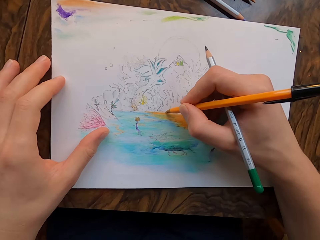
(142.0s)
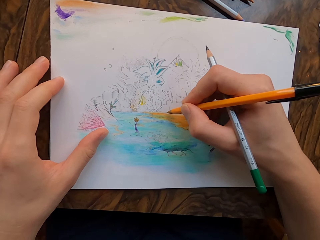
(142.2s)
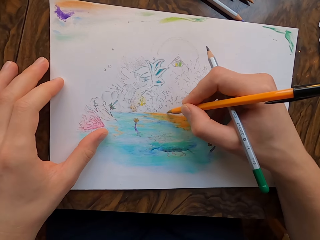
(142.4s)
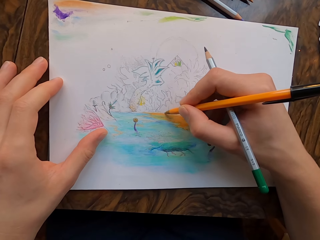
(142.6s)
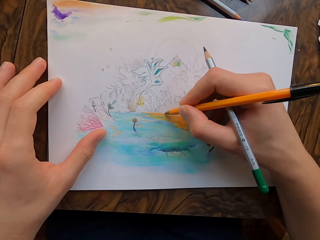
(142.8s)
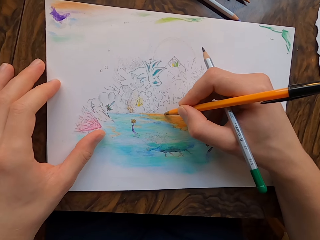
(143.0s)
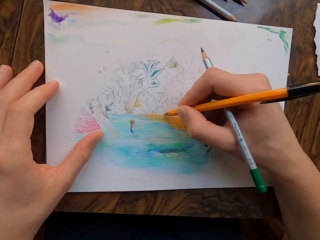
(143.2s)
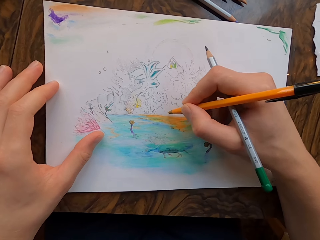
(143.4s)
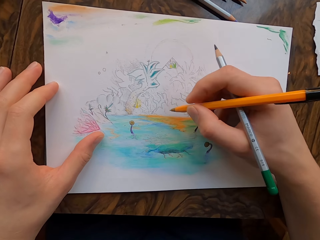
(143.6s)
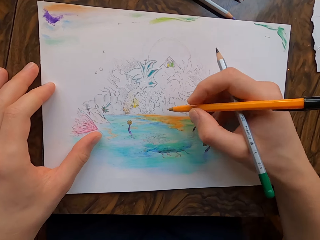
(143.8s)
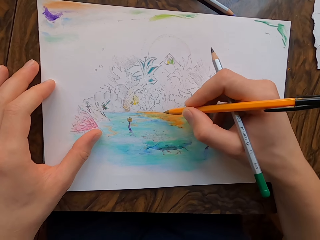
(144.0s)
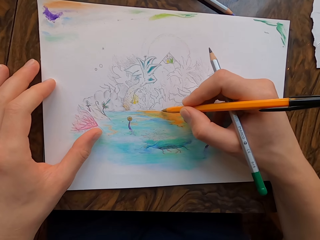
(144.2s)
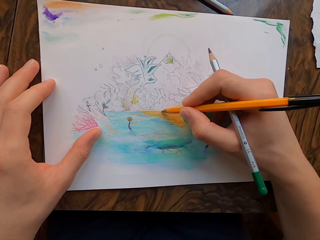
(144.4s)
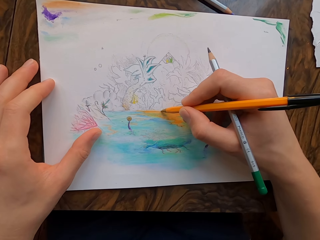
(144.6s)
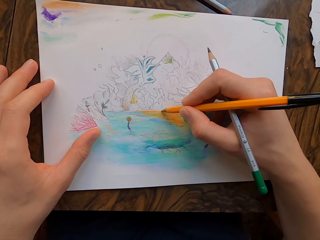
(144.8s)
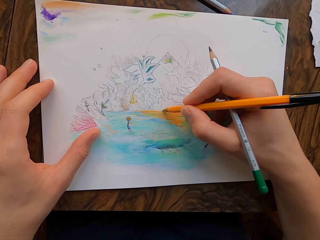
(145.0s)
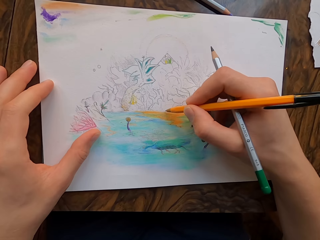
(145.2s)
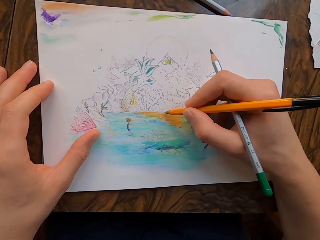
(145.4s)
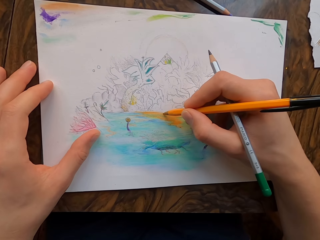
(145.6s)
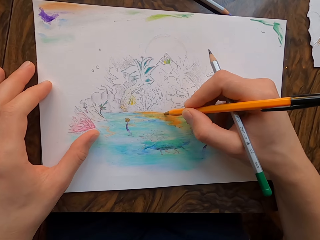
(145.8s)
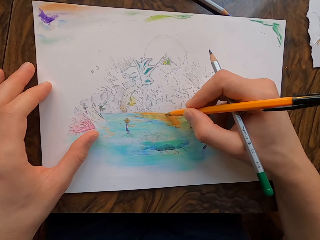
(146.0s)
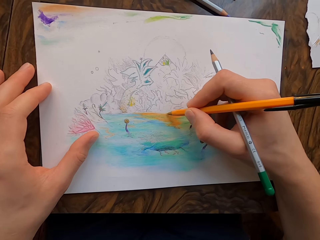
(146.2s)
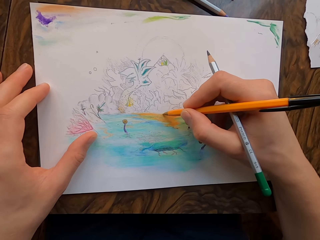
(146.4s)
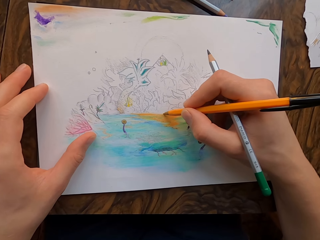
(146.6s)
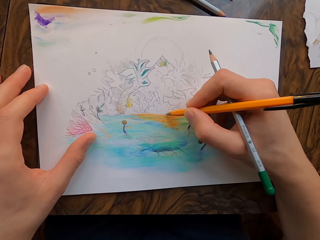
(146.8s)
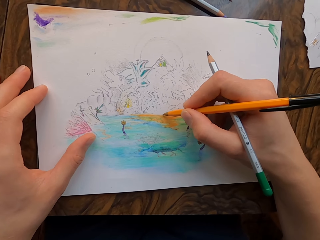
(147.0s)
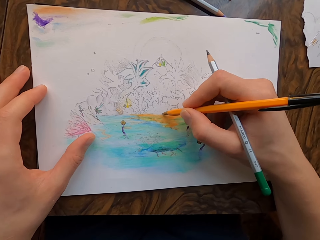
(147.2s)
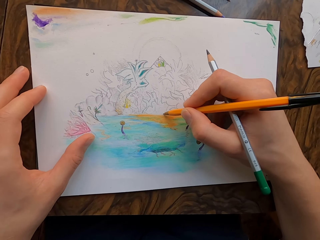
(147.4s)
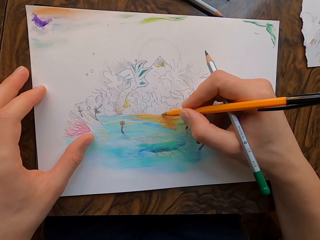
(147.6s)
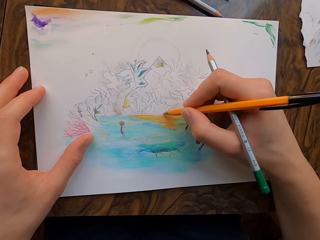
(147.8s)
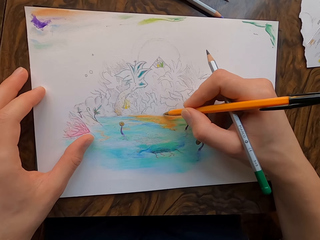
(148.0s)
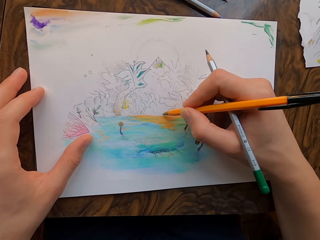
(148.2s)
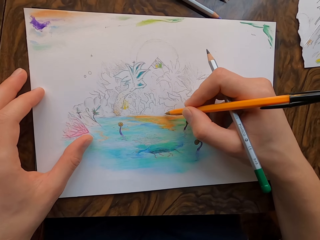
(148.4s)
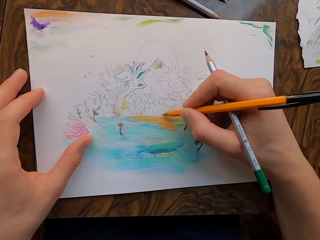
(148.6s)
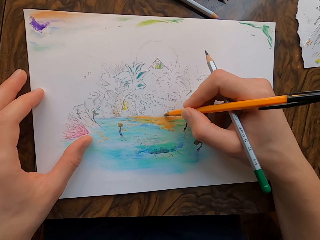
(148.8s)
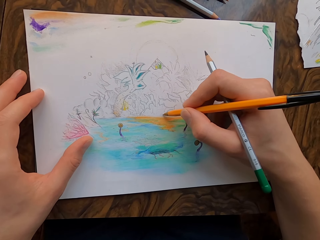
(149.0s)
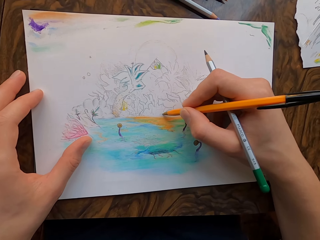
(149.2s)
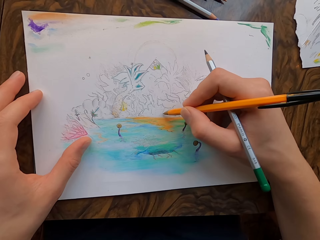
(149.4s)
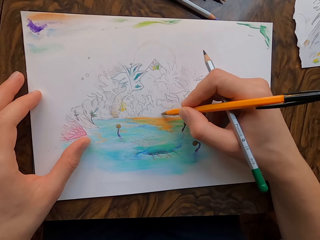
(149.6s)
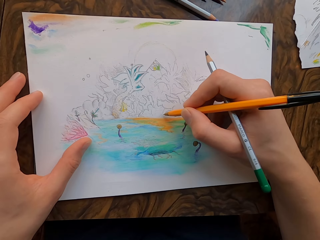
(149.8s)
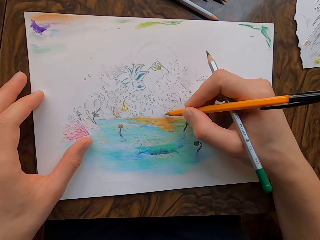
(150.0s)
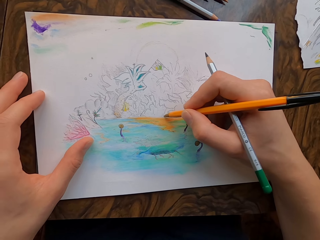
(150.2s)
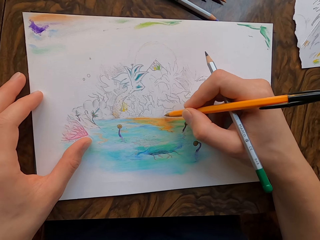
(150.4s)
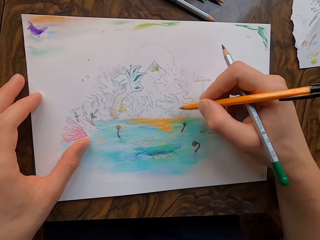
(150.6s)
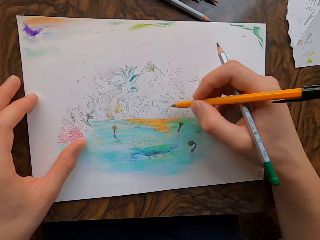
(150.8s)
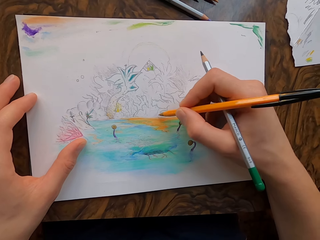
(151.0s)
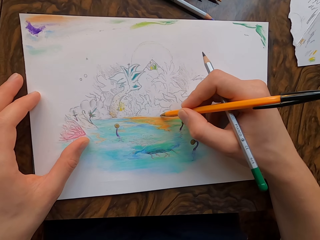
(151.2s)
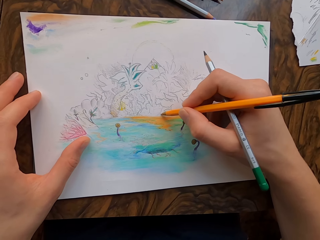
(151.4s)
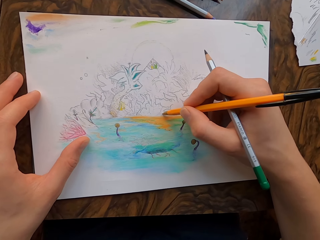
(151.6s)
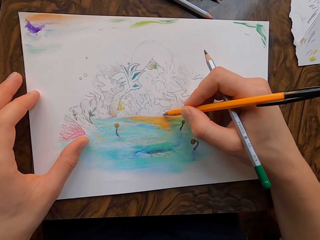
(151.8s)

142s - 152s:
The camera wearer draws on the drawing paper with the pen in his hand.

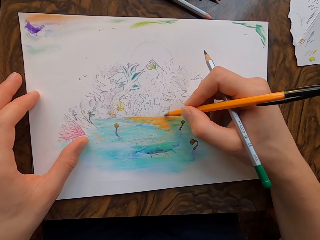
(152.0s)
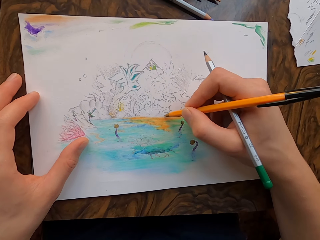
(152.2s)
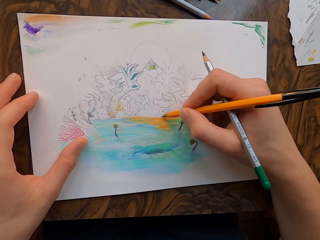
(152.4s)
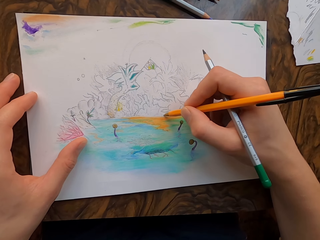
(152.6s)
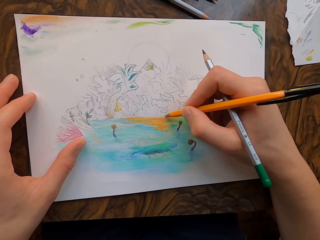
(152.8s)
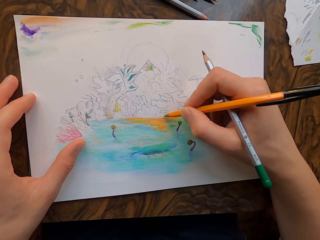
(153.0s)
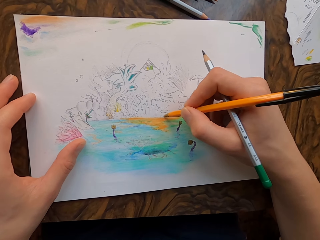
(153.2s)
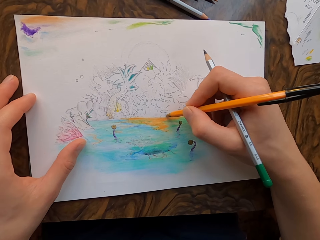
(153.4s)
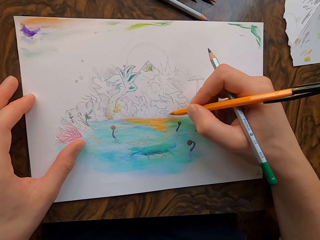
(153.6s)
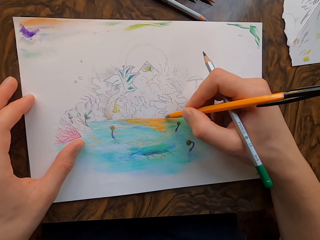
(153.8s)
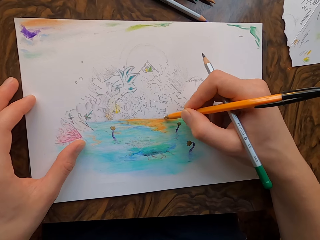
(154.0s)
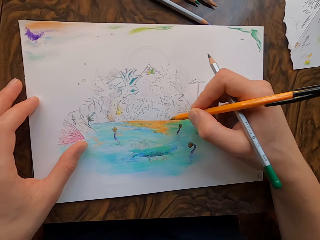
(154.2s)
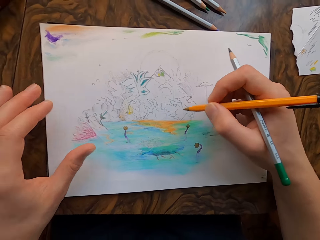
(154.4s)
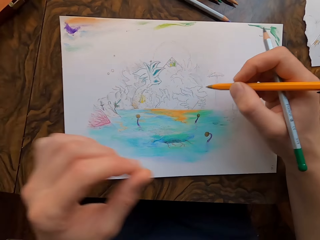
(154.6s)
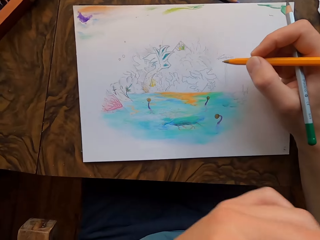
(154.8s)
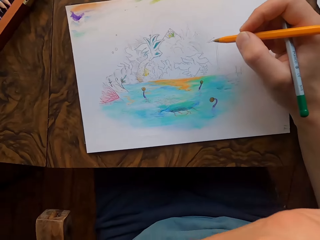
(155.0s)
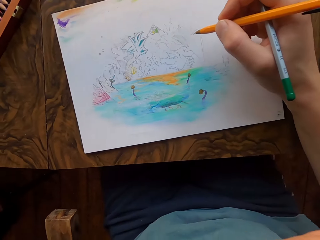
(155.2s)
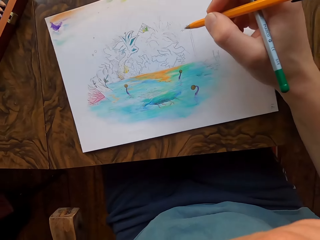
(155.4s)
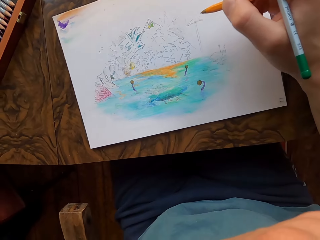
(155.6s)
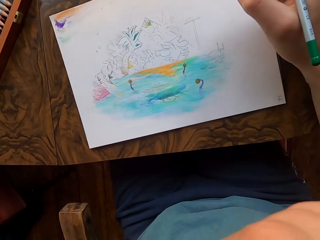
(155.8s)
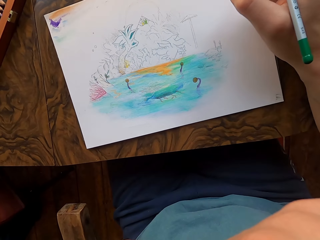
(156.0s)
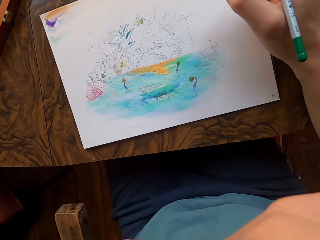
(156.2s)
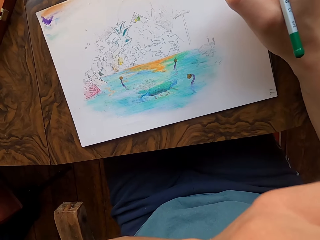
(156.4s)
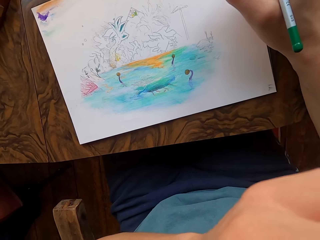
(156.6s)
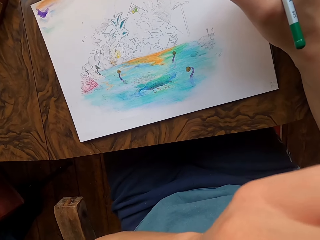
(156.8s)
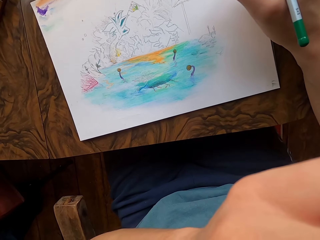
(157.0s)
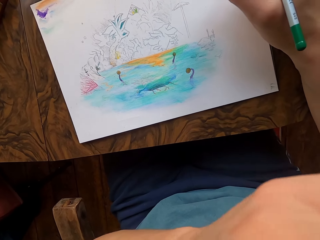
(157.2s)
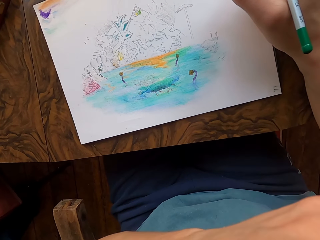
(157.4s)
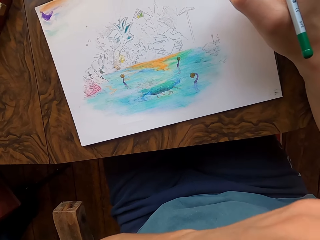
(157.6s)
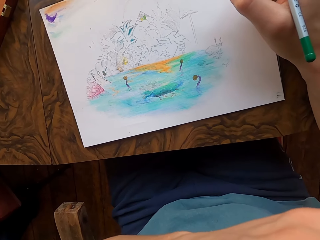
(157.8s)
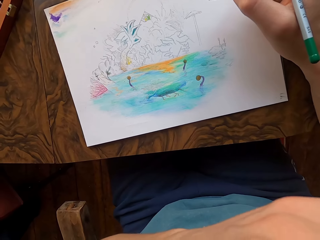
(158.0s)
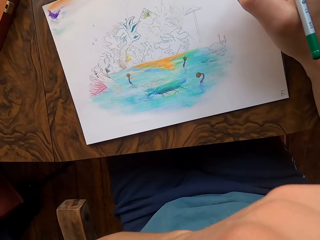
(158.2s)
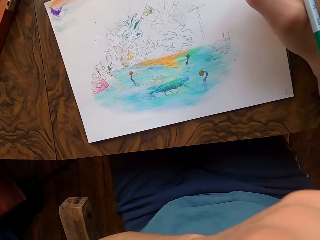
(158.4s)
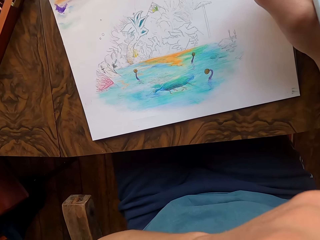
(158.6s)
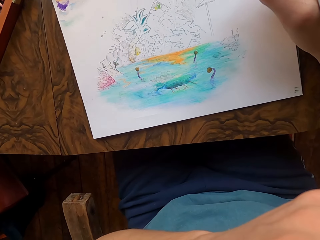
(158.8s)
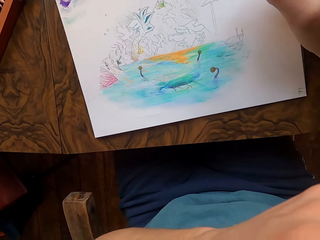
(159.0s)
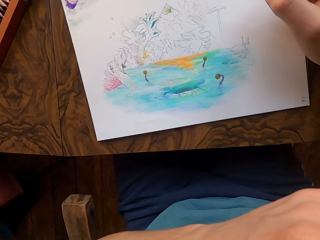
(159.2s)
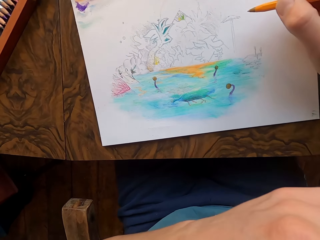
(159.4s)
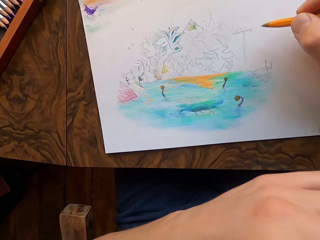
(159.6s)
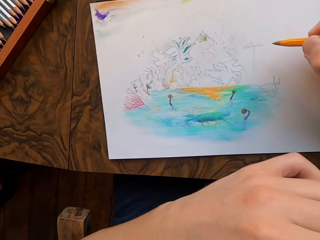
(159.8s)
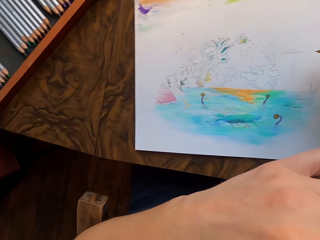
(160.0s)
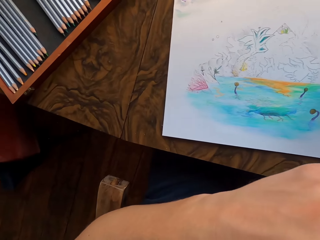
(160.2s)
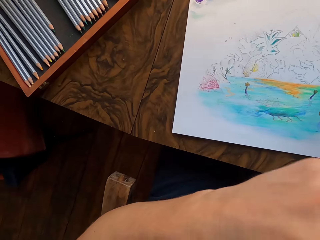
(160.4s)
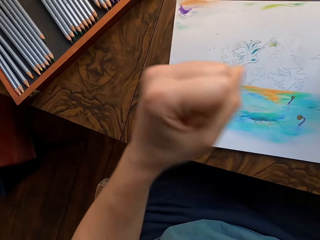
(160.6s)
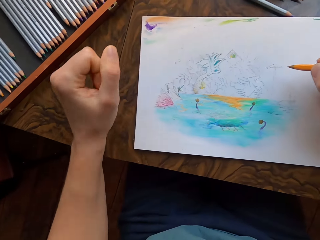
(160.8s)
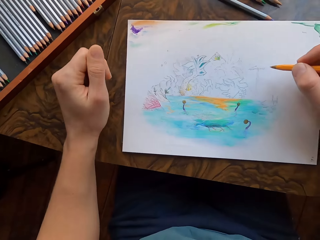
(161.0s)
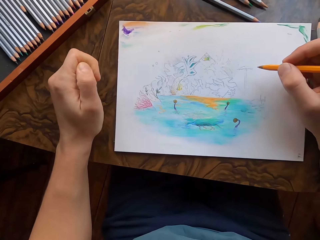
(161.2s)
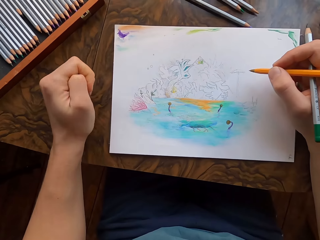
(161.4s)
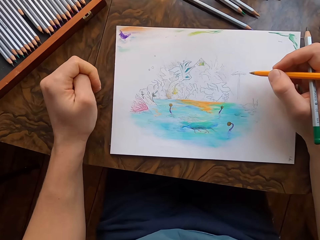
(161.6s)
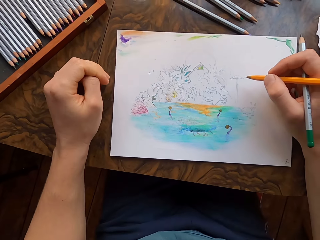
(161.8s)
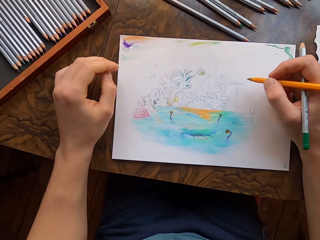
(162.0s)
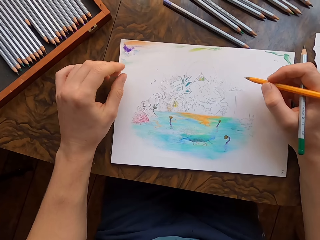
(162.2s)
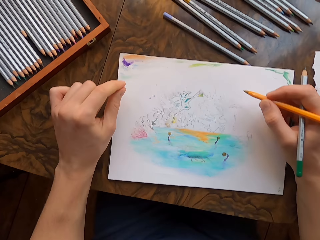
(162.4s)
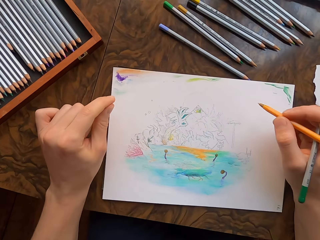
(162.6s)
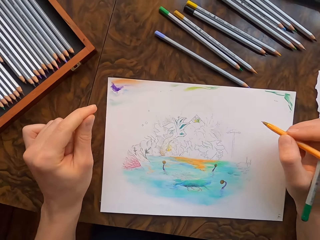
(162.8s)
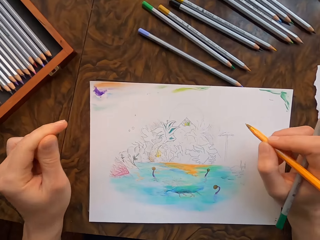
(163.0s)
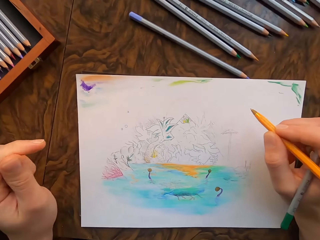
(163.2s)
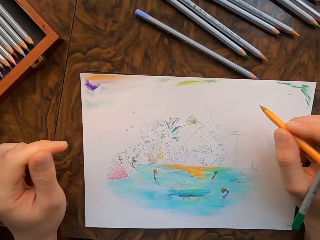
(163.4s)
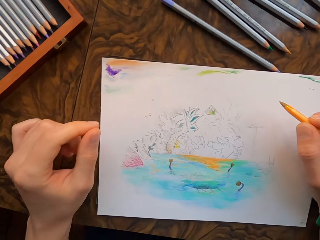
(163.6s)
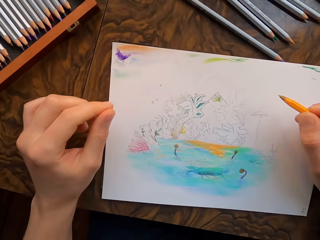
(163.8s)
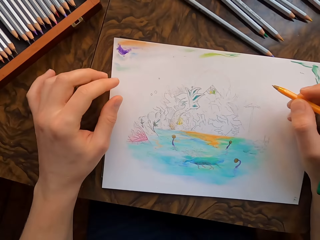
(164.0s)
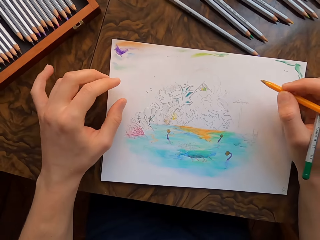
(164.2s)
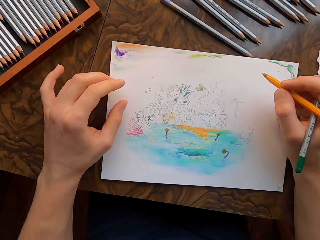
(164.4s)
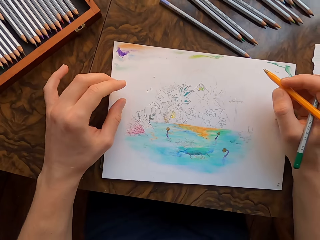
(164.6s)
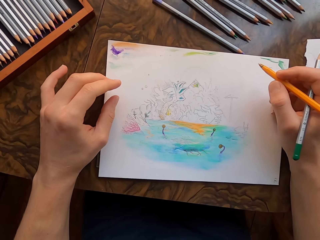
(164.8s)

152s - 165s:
The camera wearer lifts his left hand to his face. He places his hand on the table.
